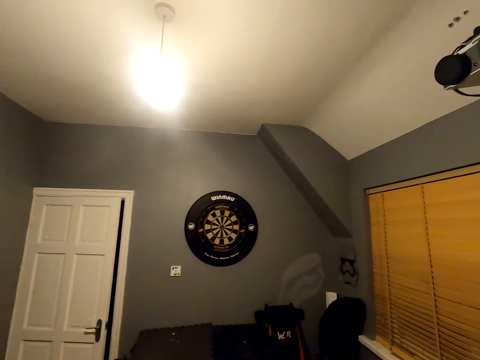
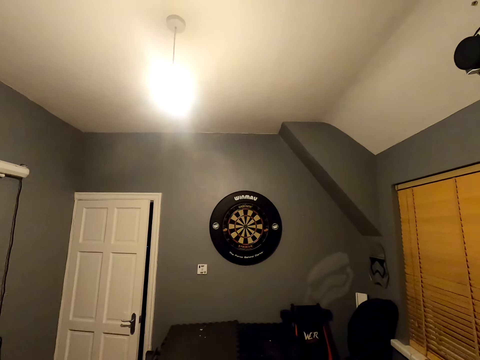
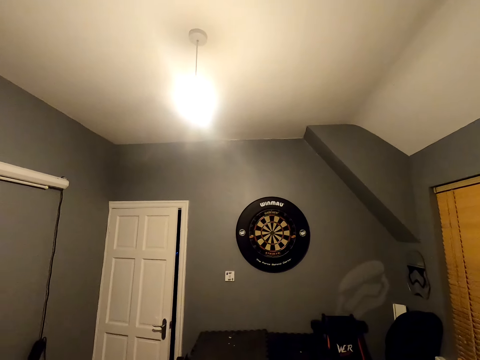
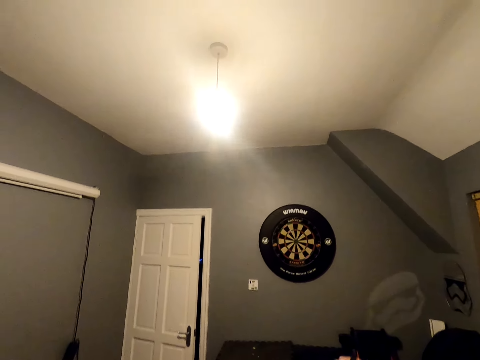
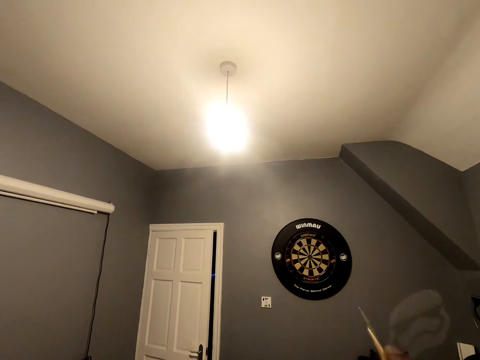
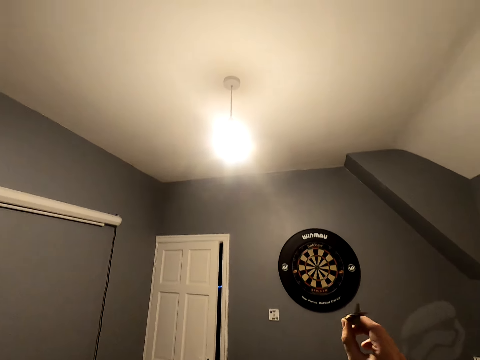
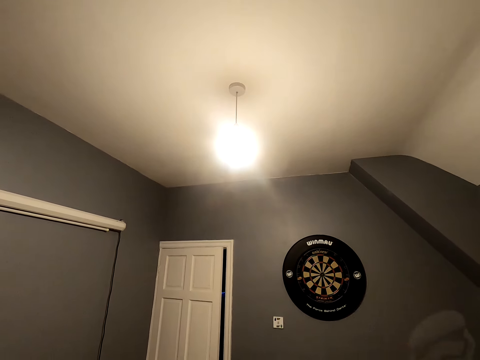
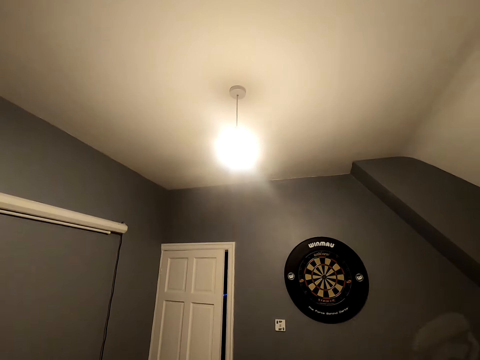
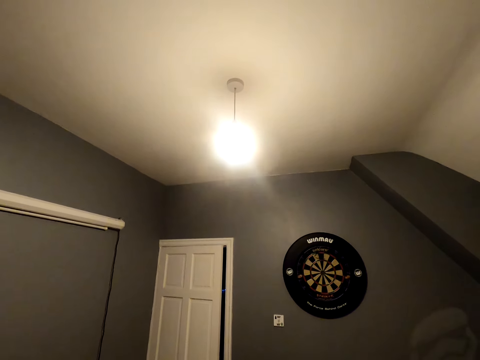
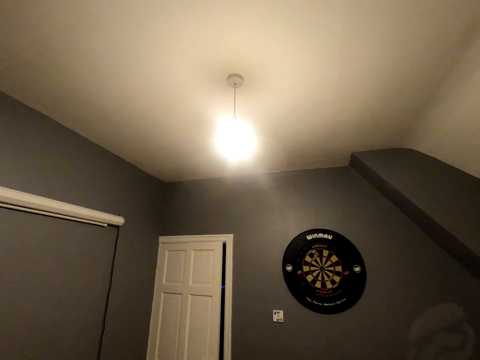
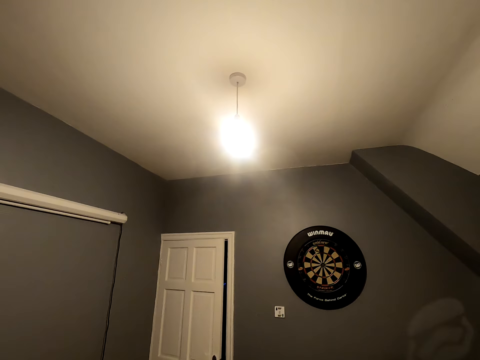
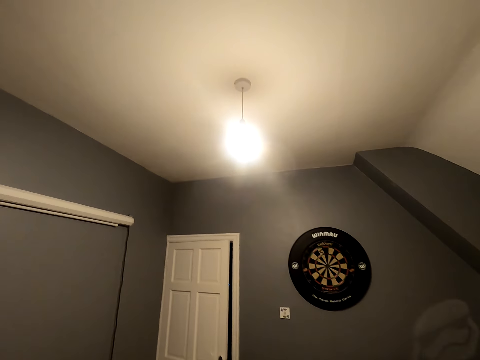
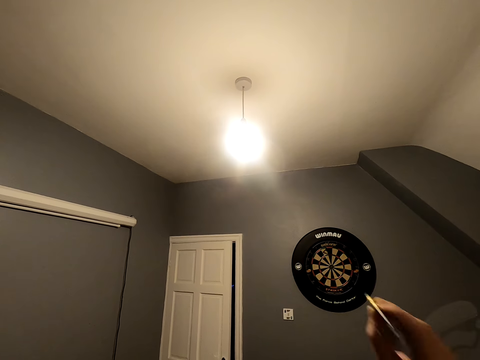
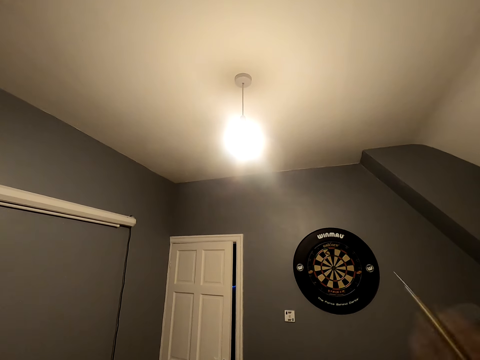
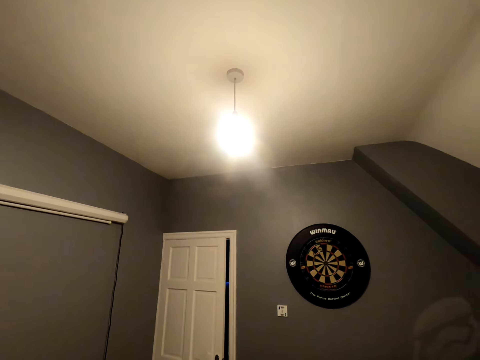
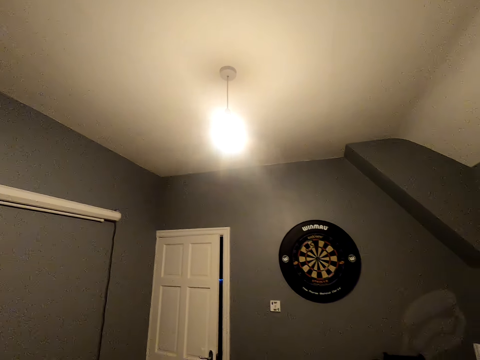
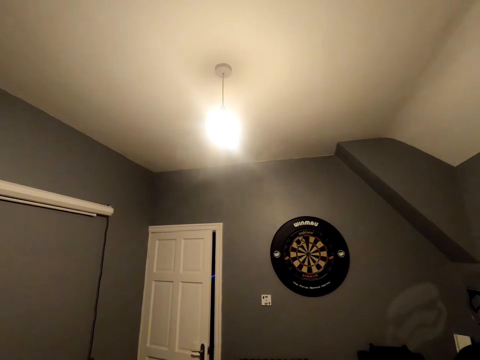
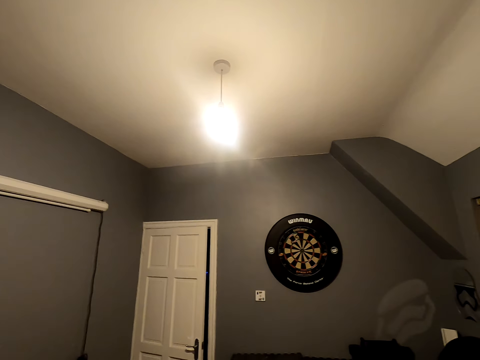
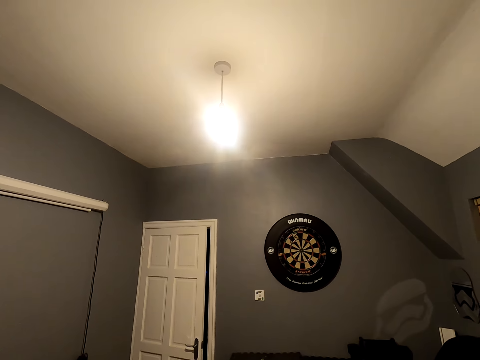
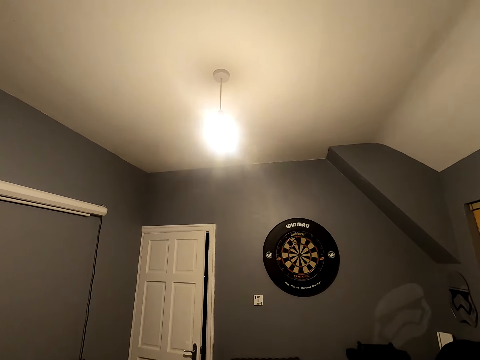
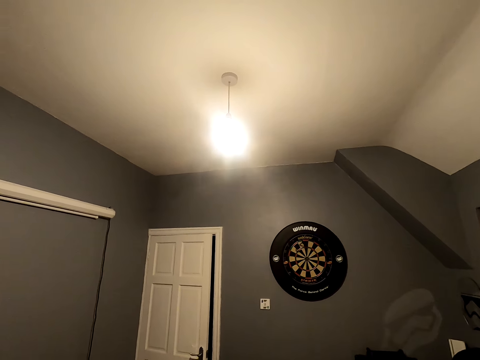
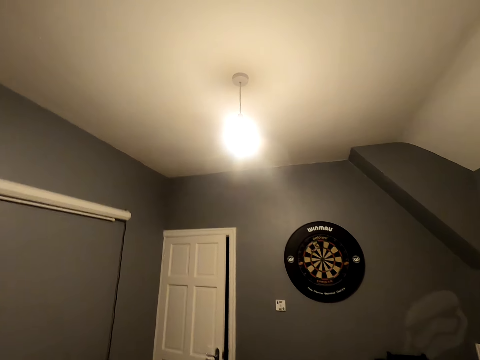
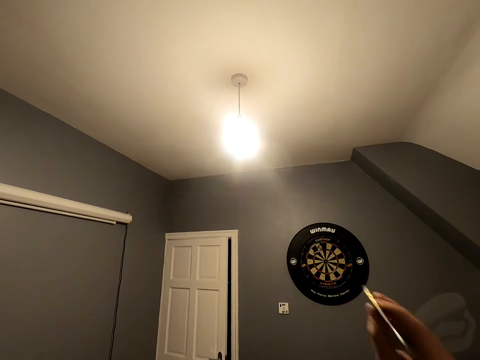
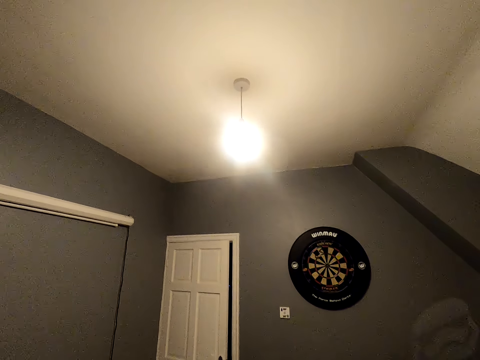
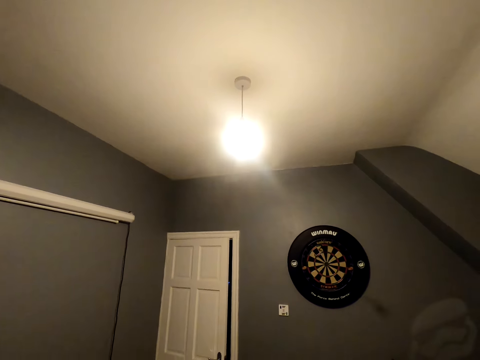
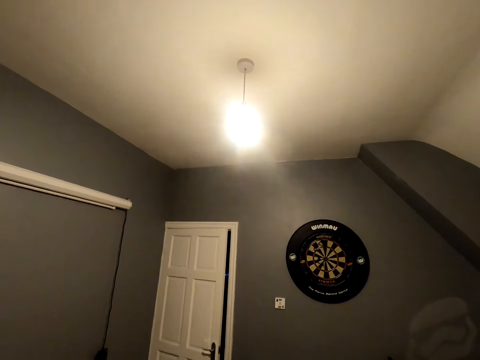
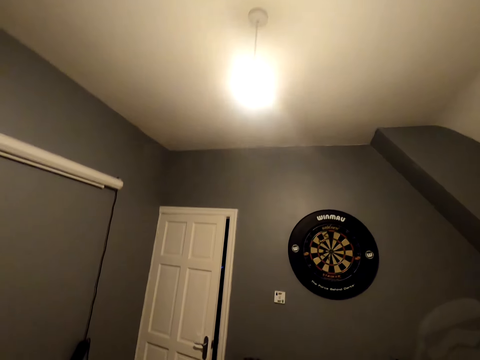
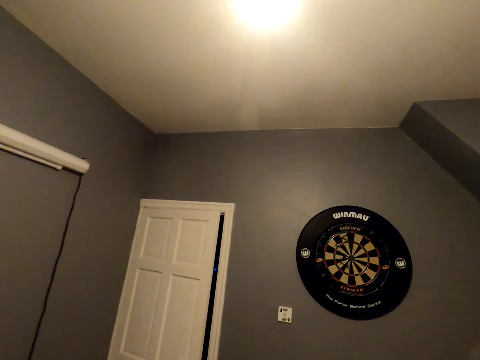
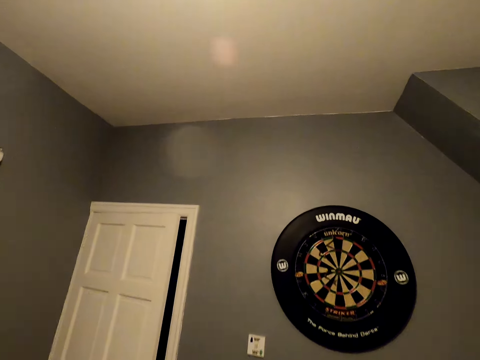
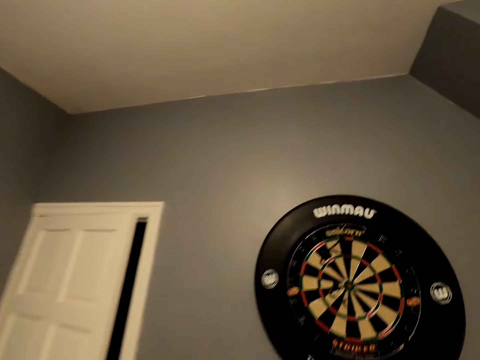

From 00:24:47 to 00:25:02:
The camera wearer turns around. They position the dart. They throw the soft tip darts. They position the dart. They throw the dart. They look at the dartboard. They position the dart. They throw the dart. They walk close to the dartboard.

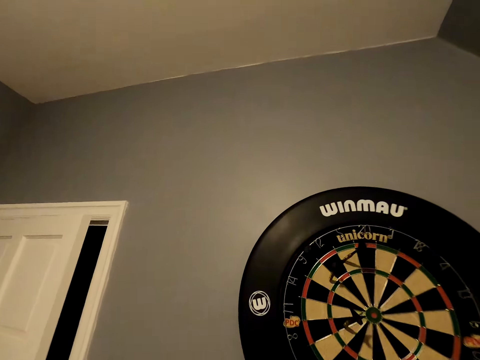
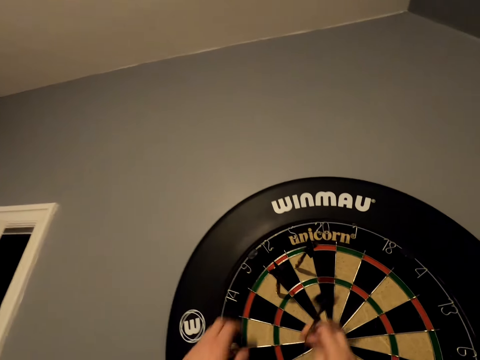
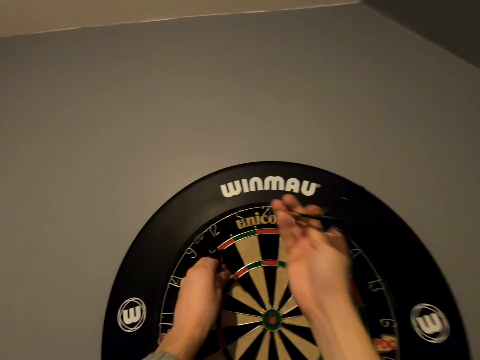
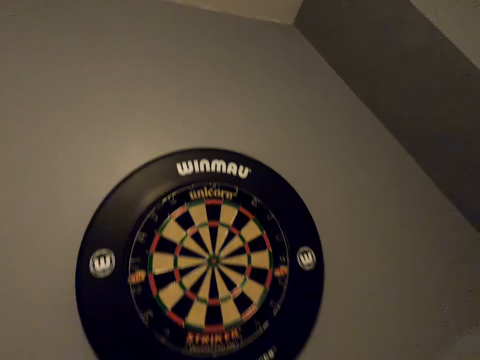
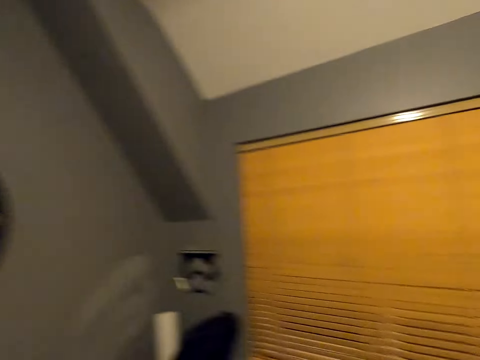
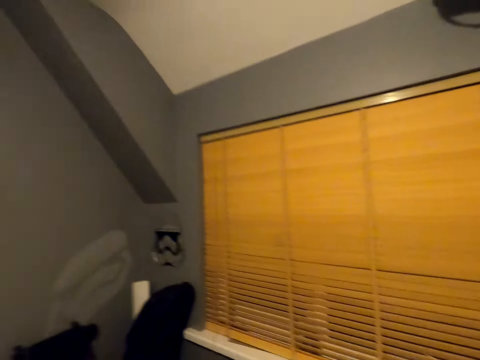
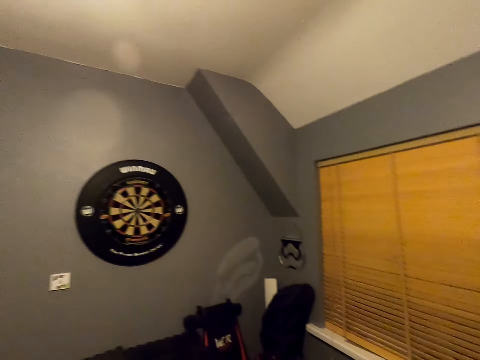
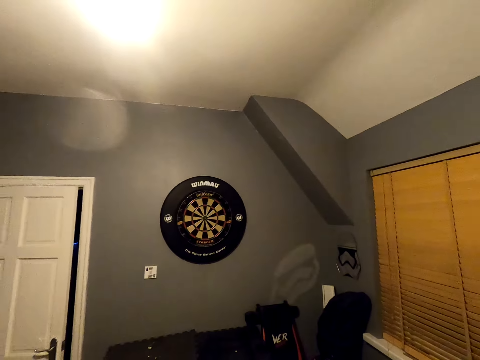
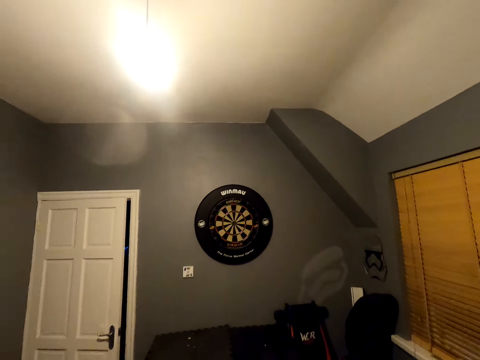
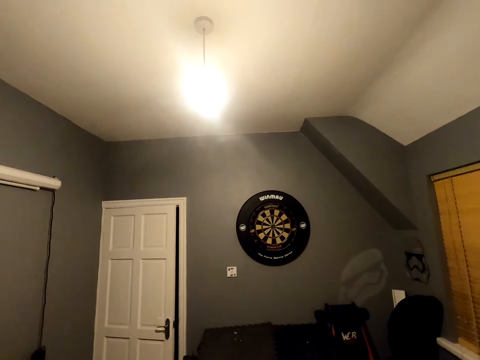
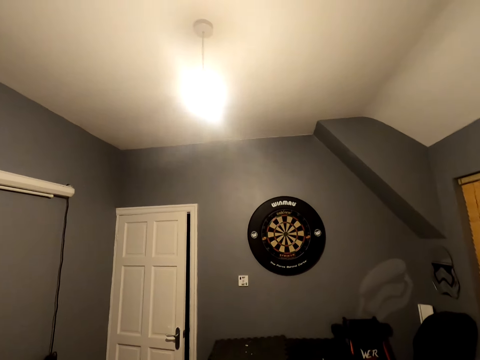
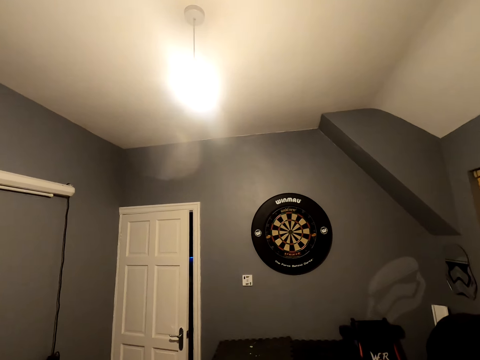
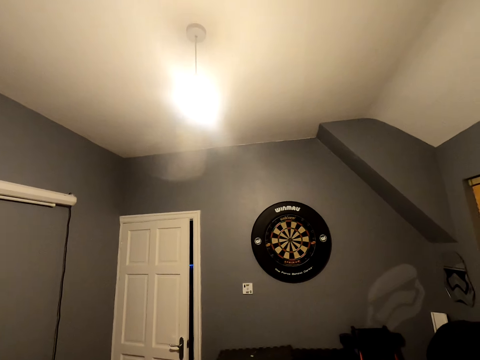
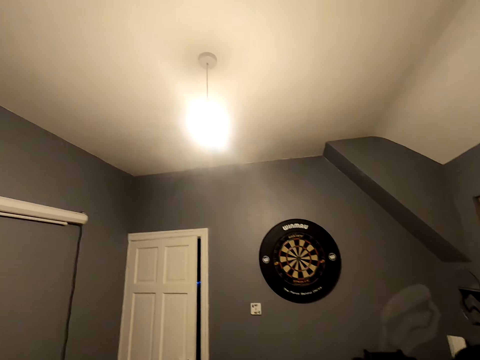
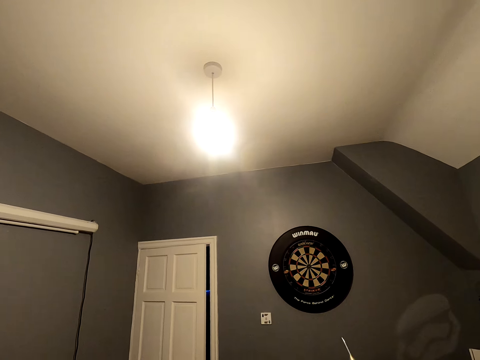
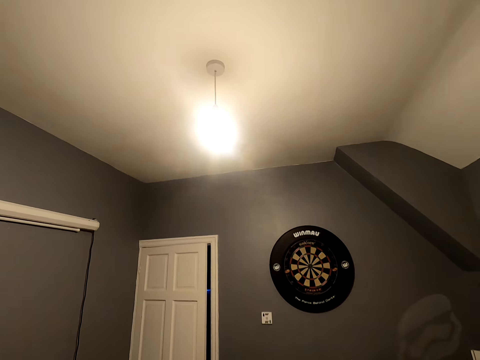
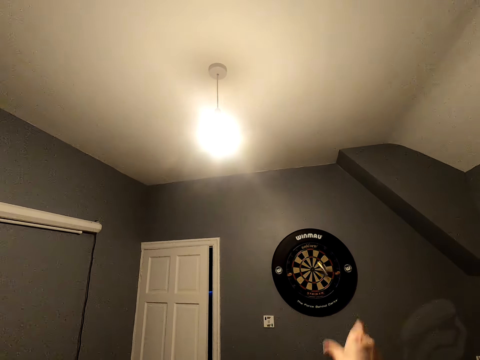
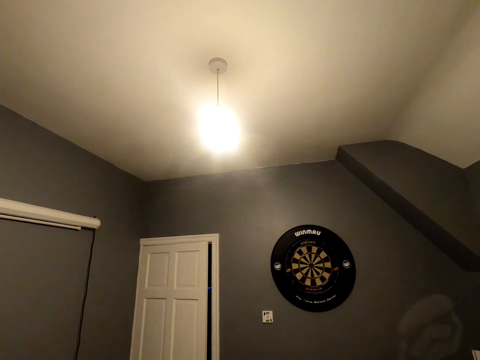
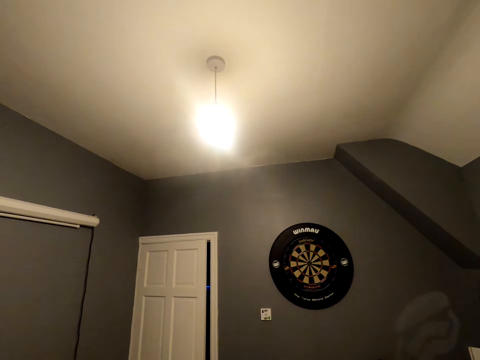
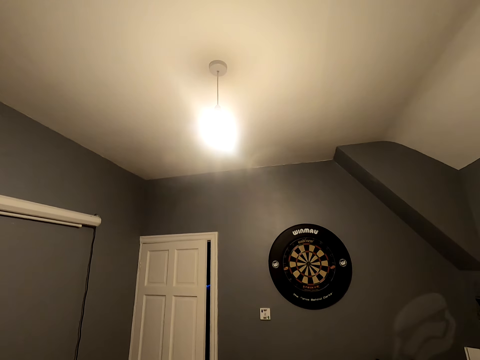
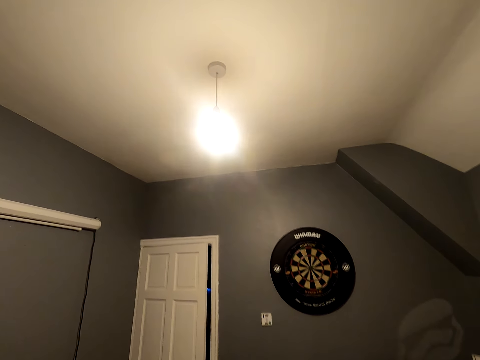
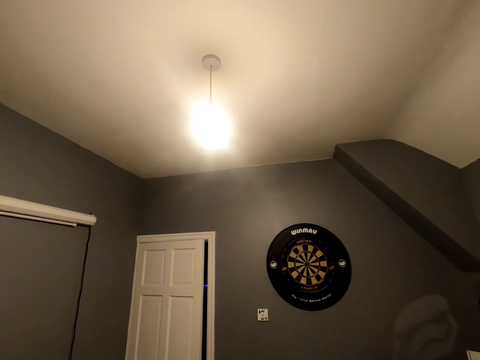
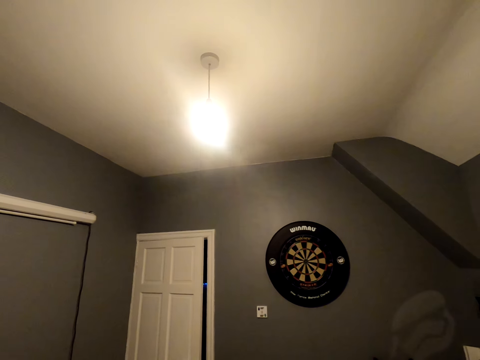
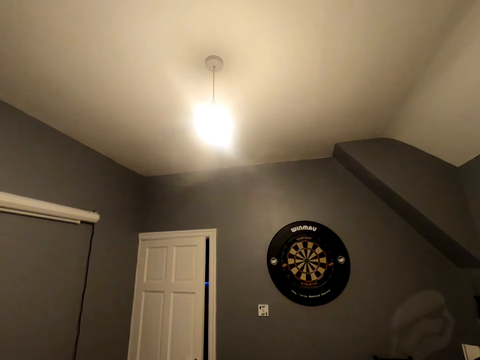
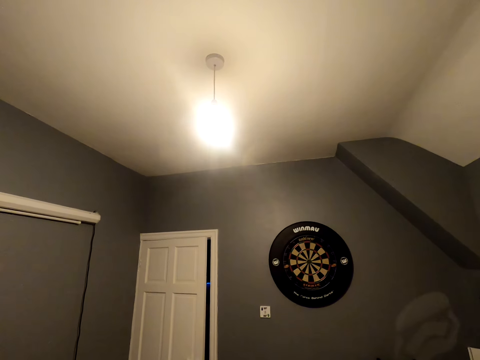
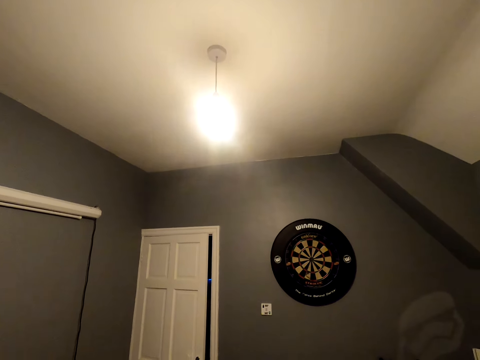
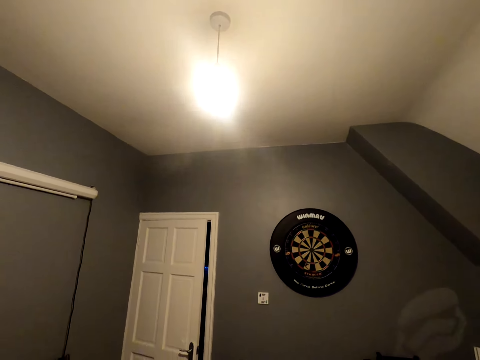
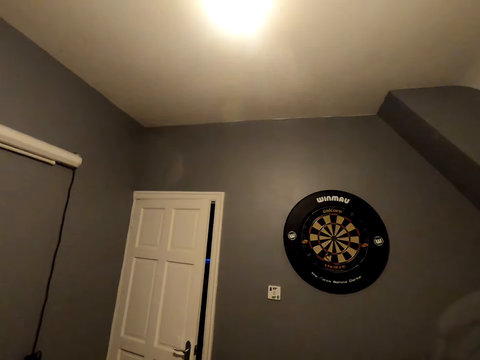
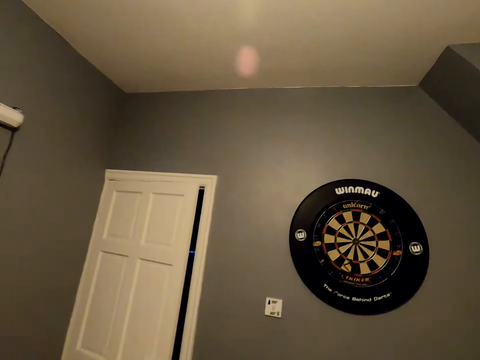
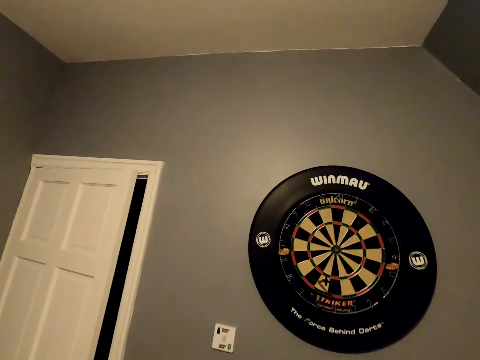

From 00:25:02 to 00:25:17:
The camera wearer picks up the soft tip darts from the dartboard. They walk in the room close to the door. They look at the dartboard. They position the dart. They throw the soft tip darts. They walk close to the dartboard.
